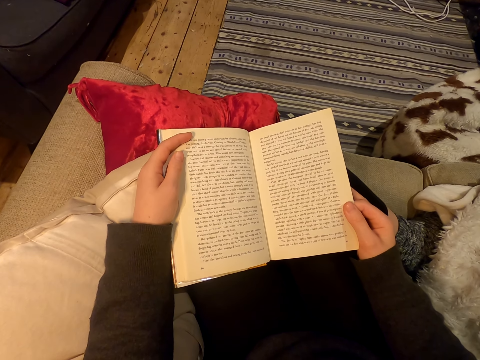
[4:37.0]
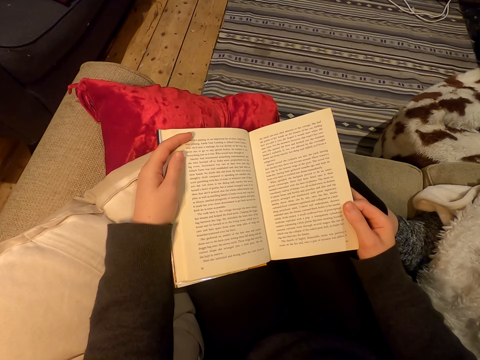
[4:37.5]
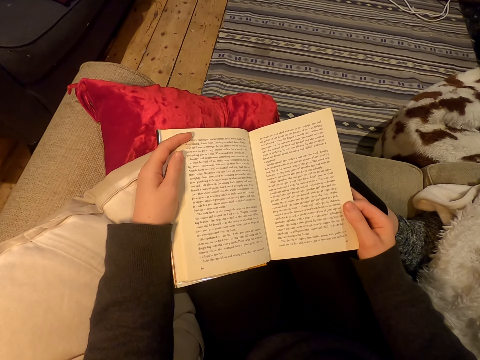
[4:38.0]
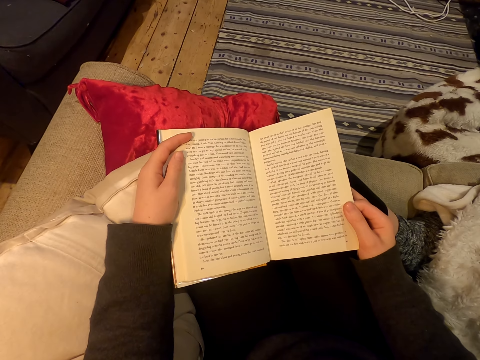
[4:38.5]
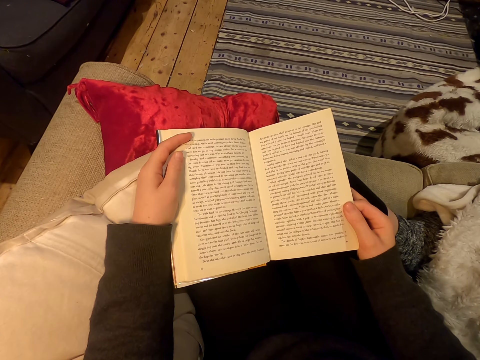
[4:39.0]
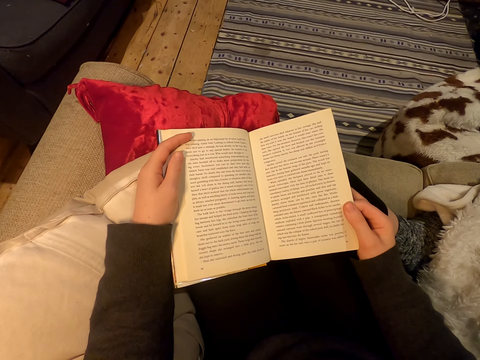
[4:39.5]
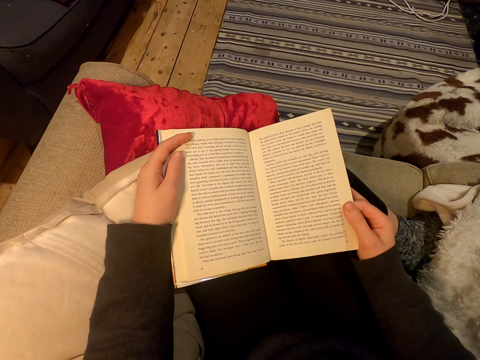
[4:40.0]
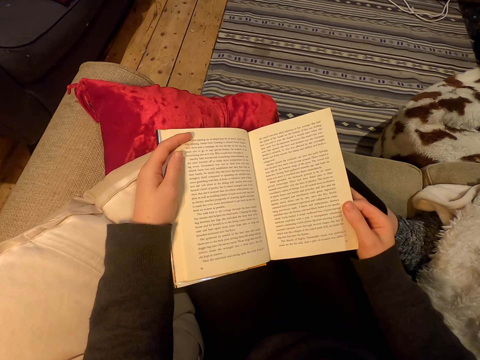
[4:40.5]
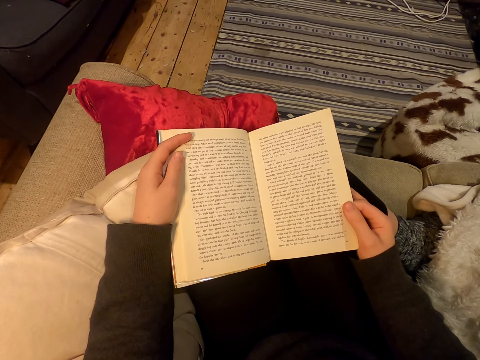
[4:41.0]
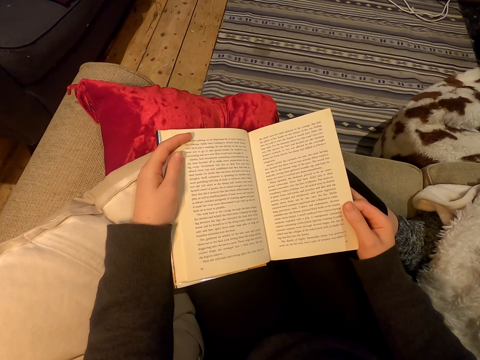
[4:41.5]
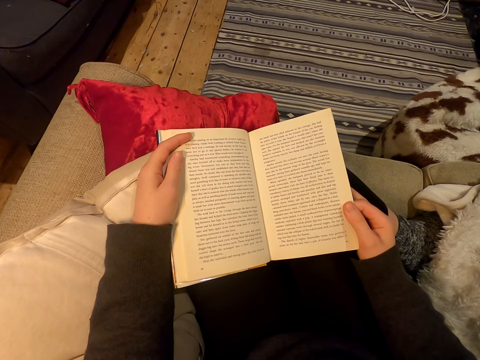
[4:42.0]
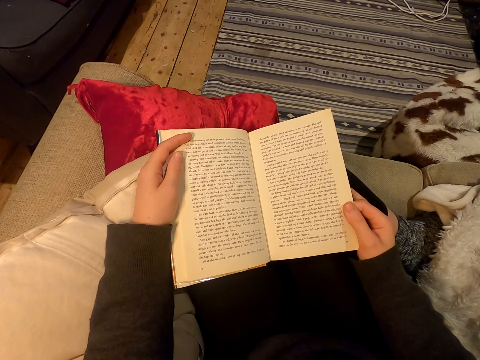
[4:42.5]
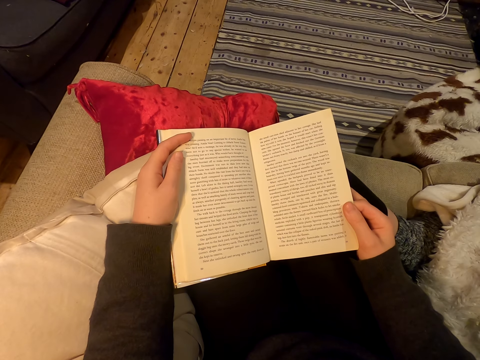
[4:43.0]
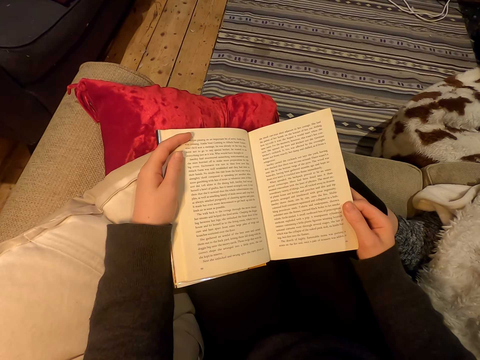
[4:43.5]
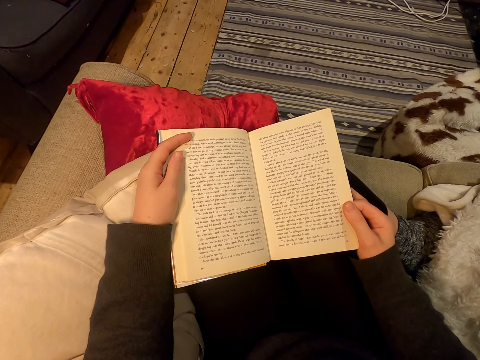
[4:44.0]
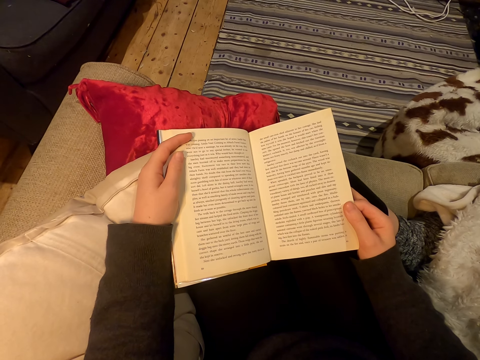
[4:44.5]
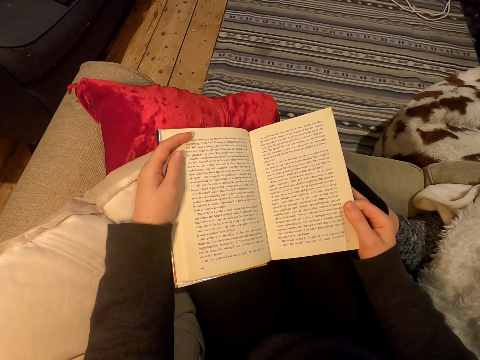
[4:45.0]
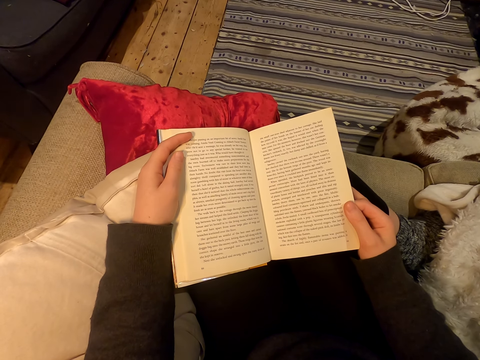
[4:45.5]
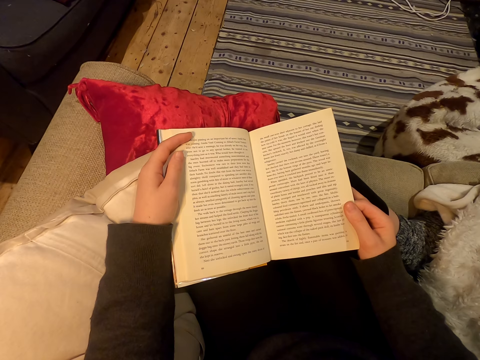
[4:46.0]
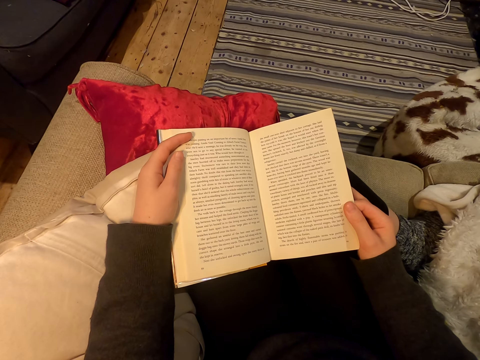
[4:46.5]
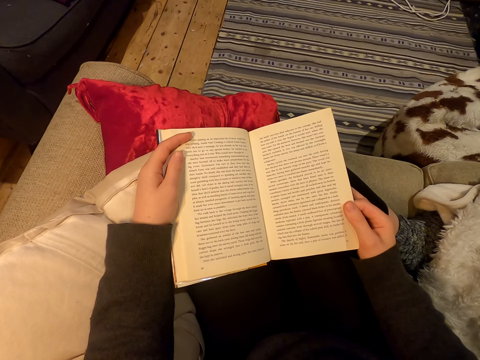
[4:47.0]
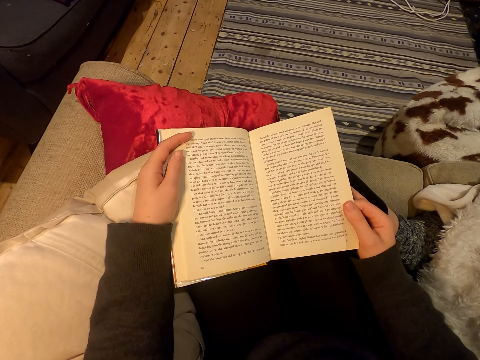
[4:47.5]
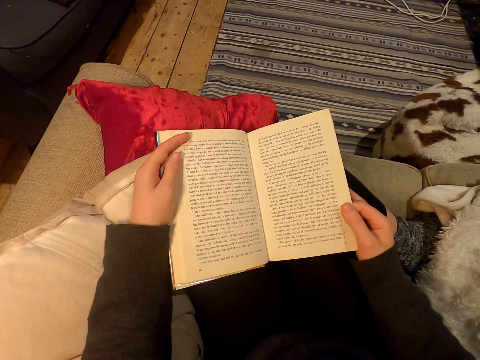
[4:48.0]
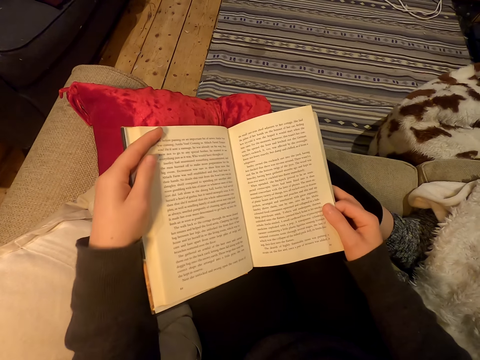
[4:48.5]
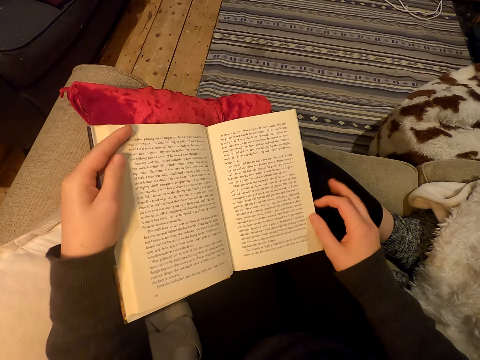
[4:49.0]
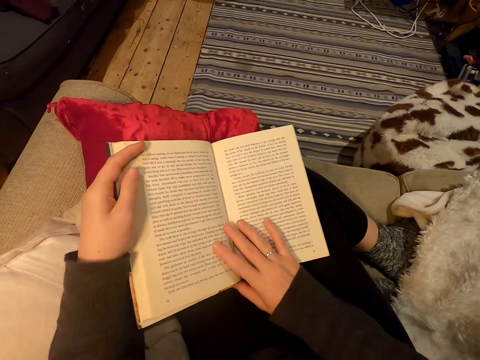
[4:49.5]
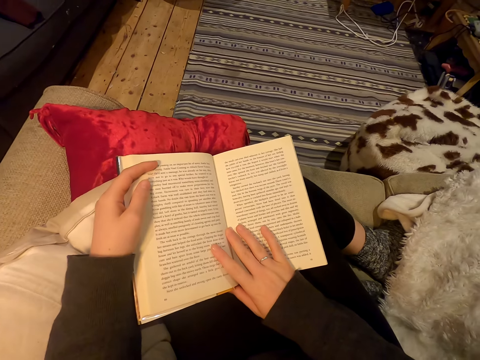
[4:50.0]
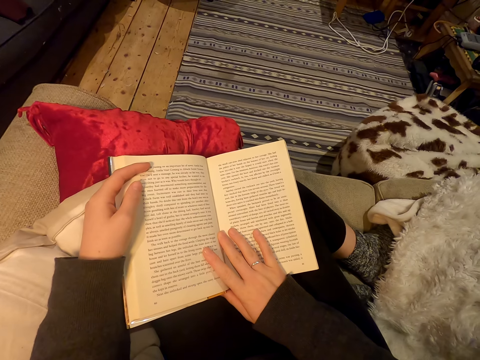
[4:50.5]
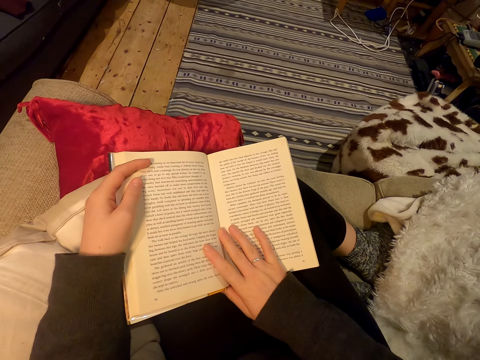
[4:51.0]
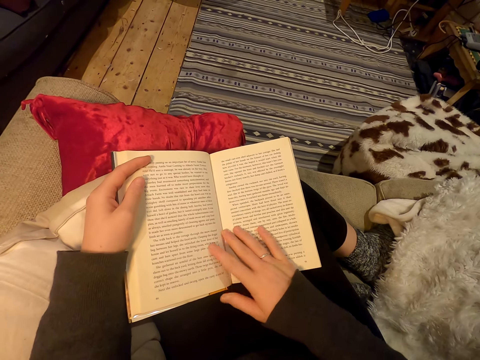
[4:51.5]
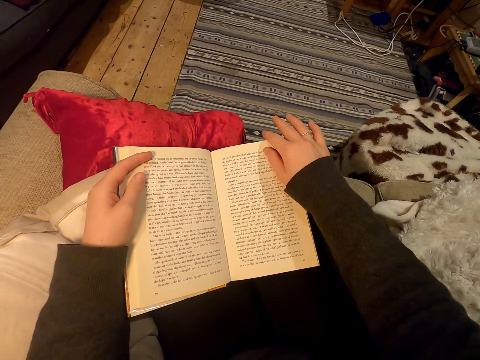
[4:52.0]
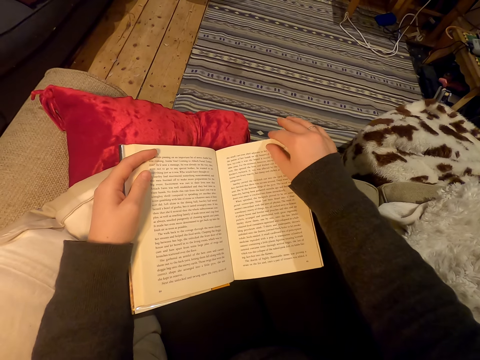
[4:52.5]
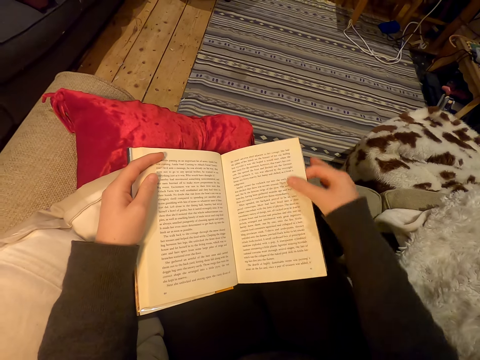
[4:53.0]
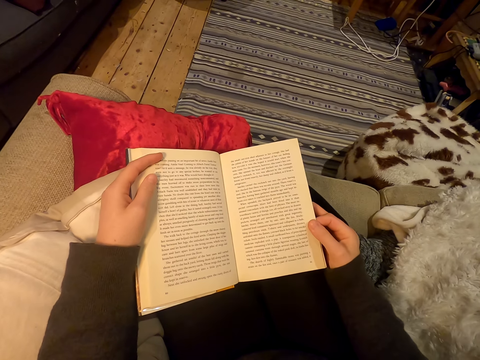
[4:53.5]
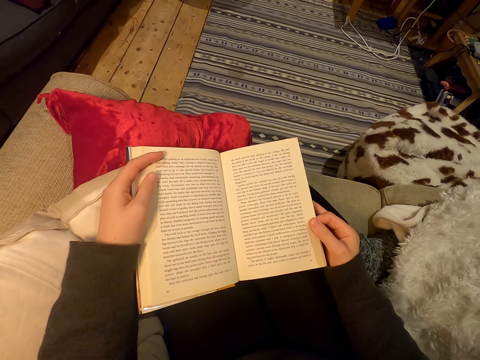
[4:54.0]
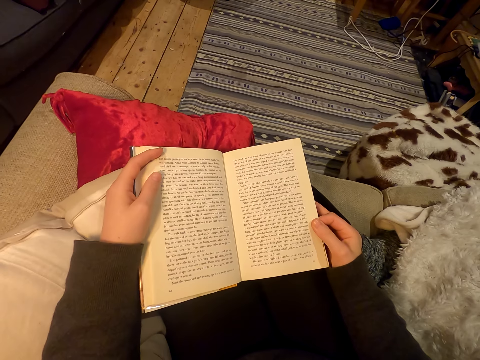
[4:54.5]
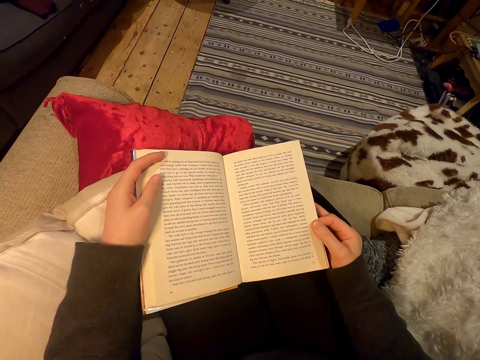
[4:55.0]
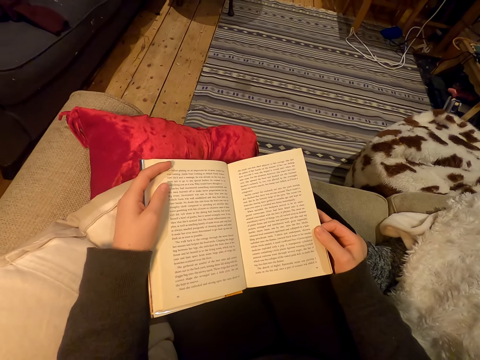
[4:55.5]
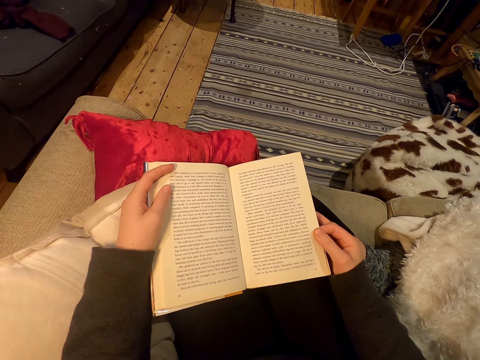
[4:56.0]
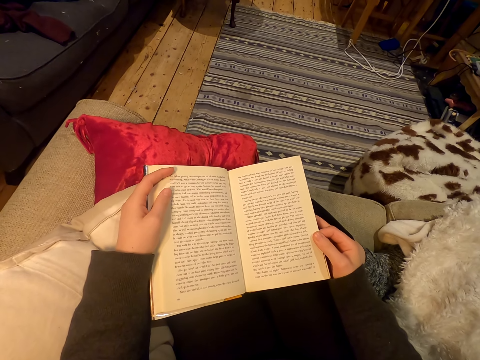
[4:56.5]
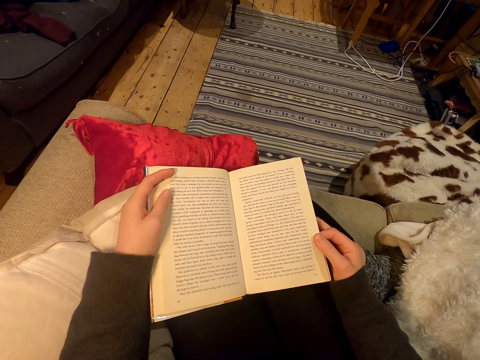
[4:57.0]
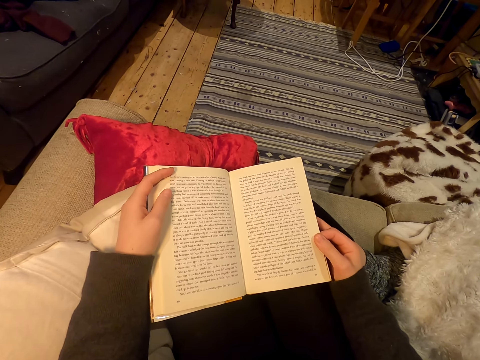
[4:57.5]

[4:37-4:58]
The camera wearer moves a book. They hold a page.

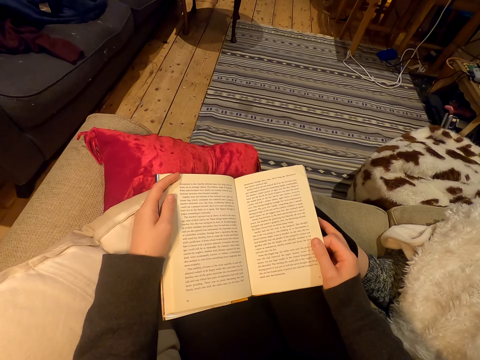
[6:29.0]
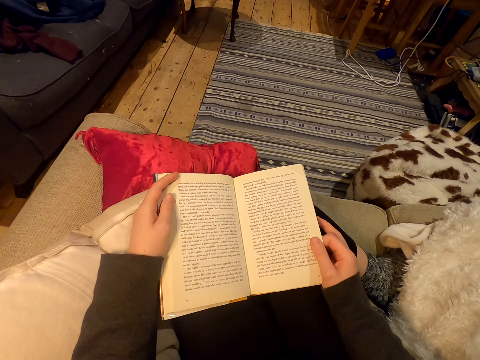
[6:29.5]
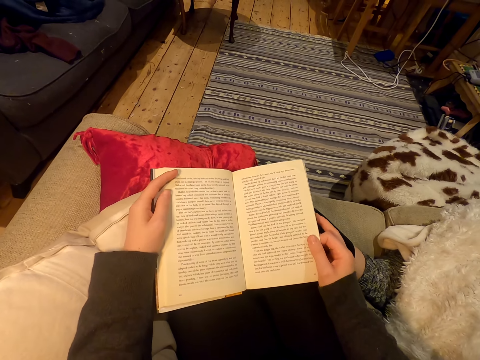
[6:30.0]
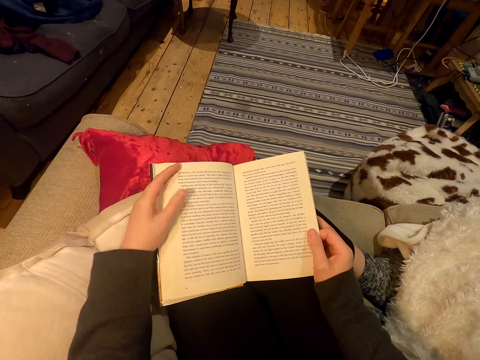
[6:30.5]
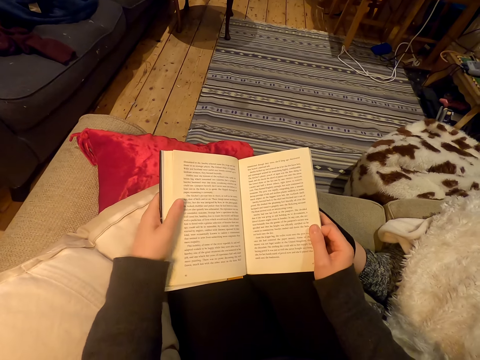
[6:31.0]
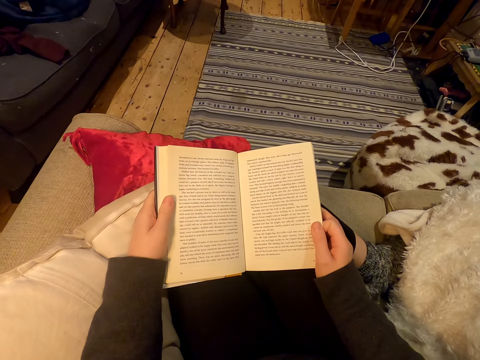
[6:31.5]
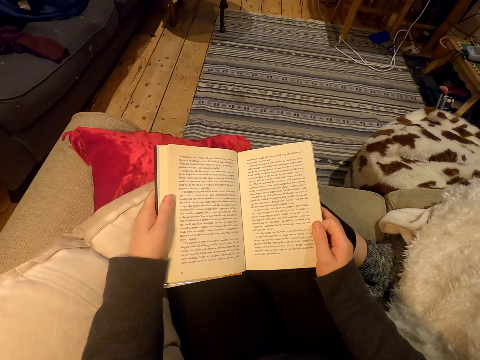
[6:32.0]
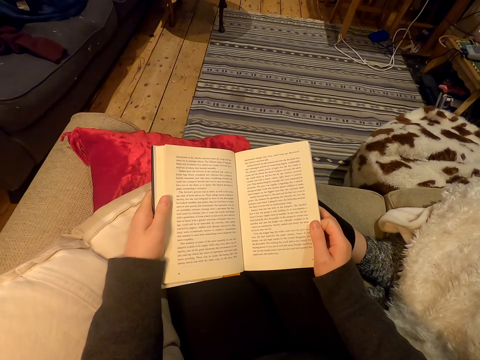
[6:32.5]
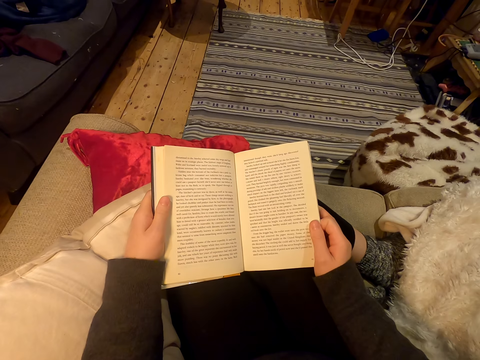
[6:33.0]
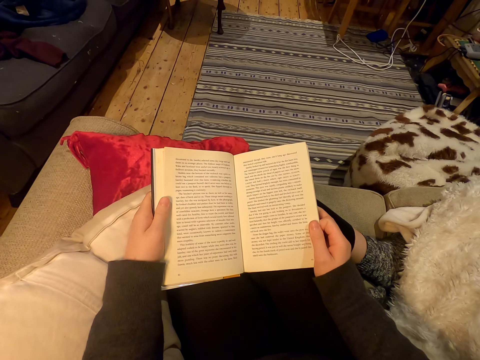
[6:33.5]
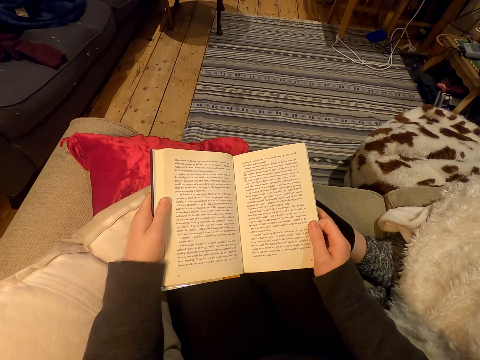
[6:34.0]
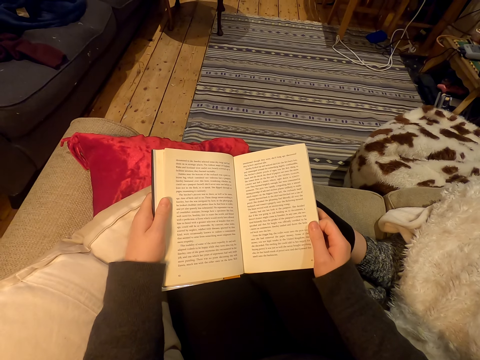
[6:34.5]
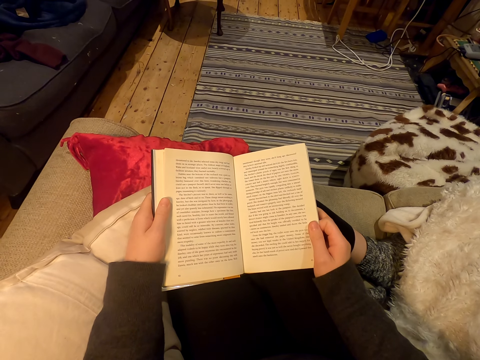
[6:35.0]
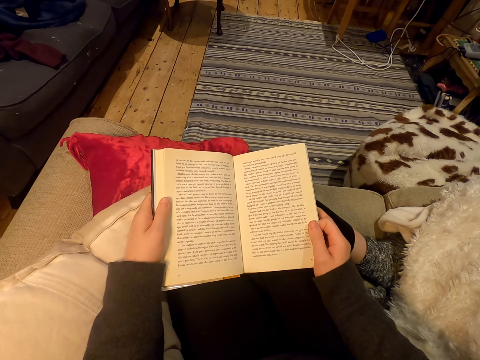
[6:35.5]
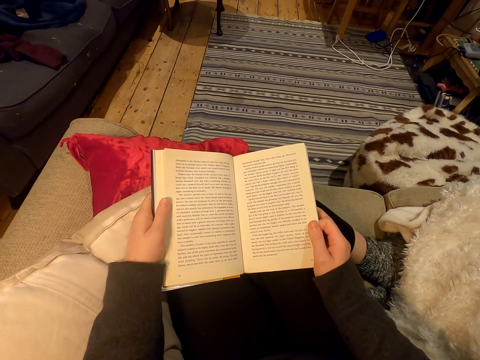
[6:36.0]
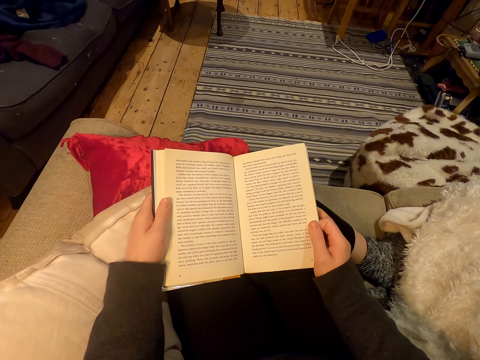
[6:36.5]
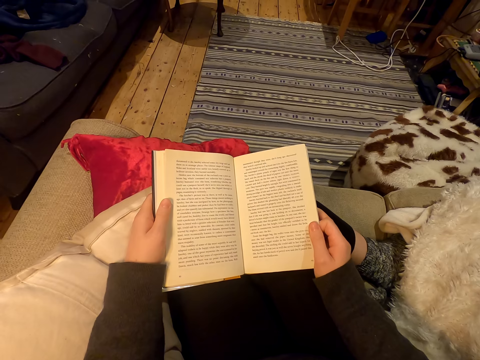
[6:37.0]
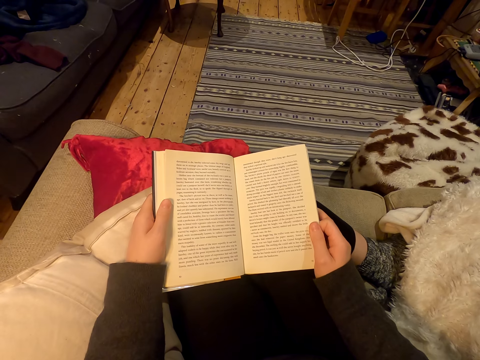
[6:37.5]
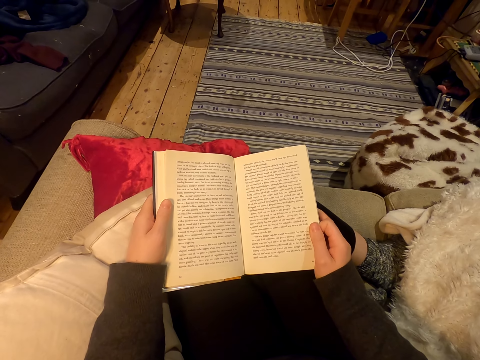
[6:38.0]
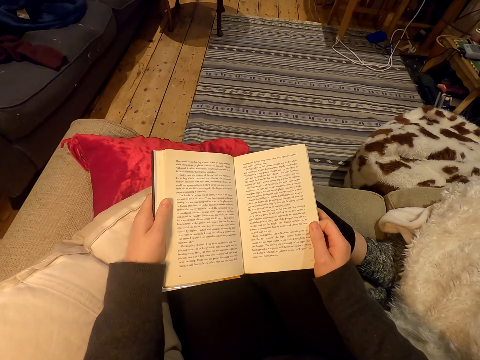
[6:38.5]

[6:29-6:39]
The camera wearer adjusts a foot. They adjust the book position.
